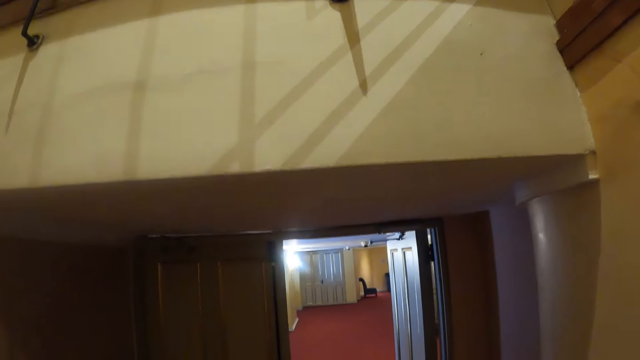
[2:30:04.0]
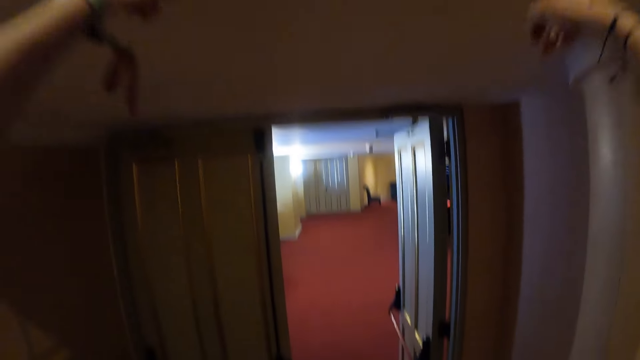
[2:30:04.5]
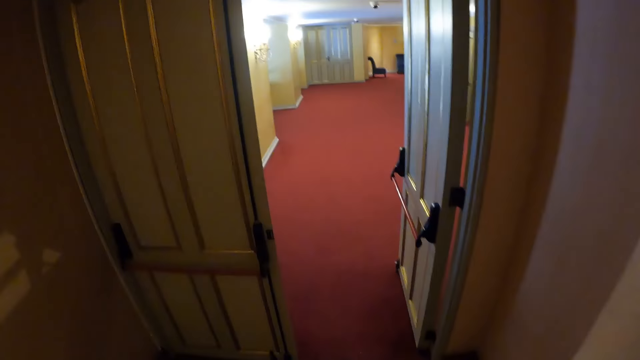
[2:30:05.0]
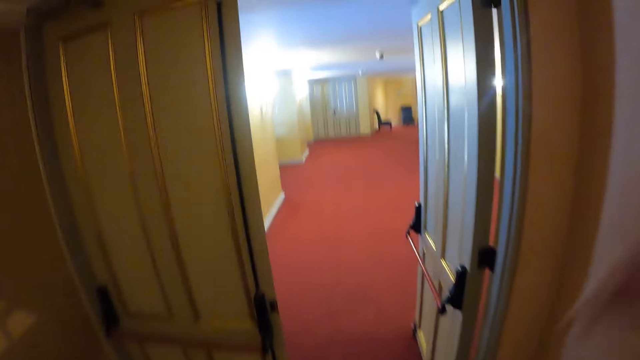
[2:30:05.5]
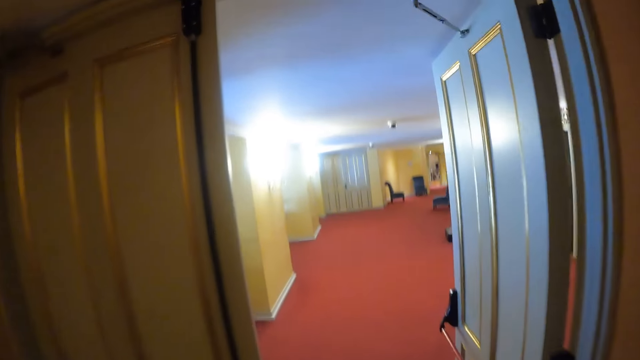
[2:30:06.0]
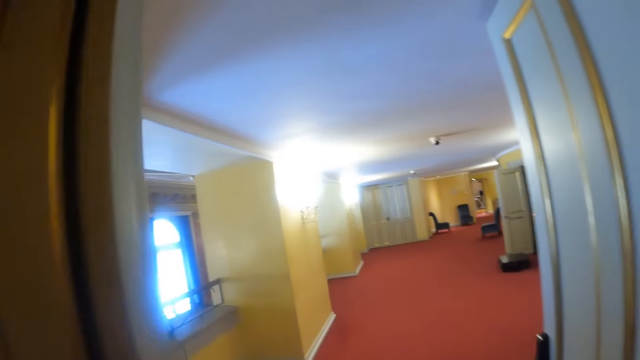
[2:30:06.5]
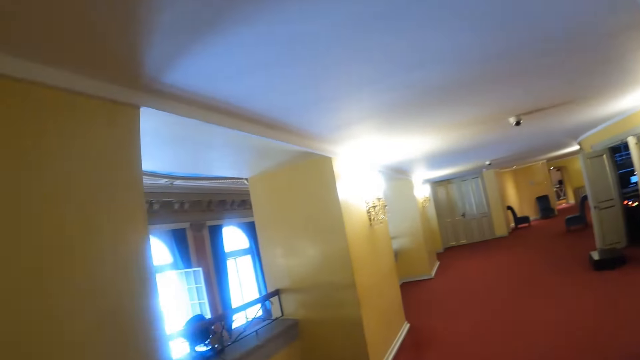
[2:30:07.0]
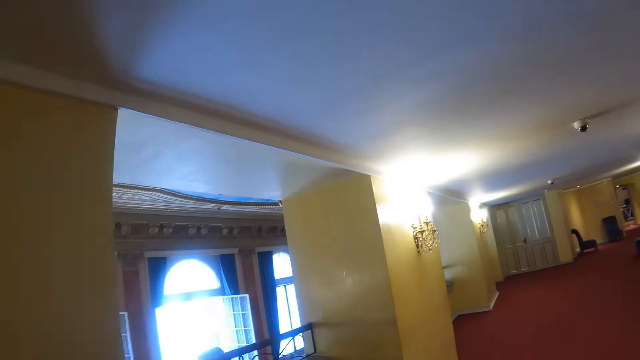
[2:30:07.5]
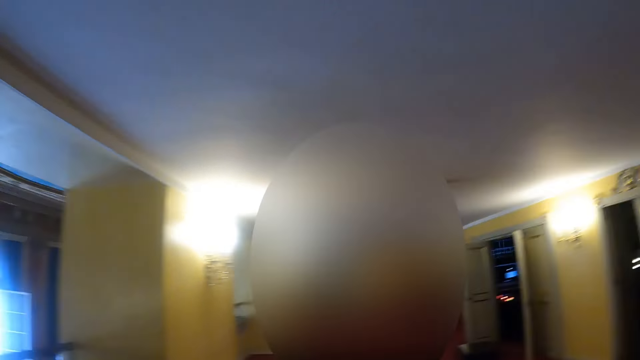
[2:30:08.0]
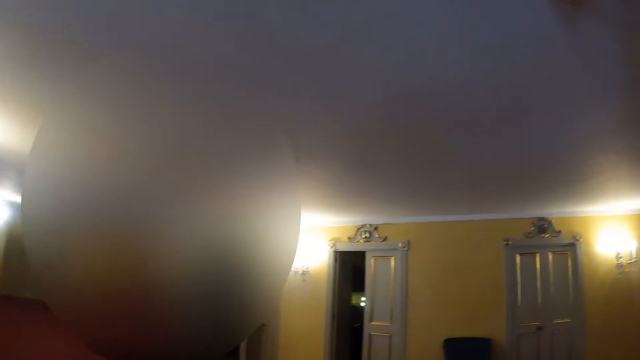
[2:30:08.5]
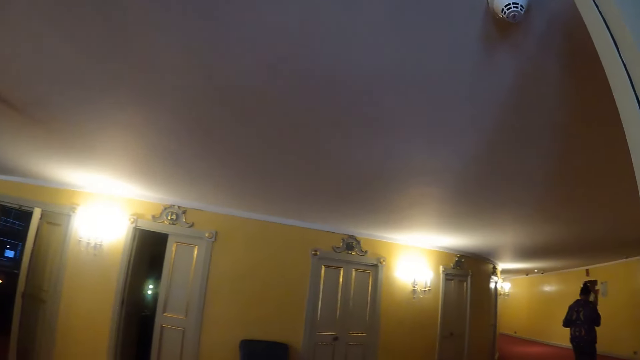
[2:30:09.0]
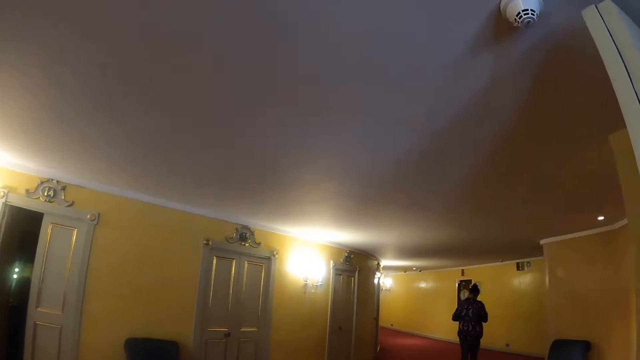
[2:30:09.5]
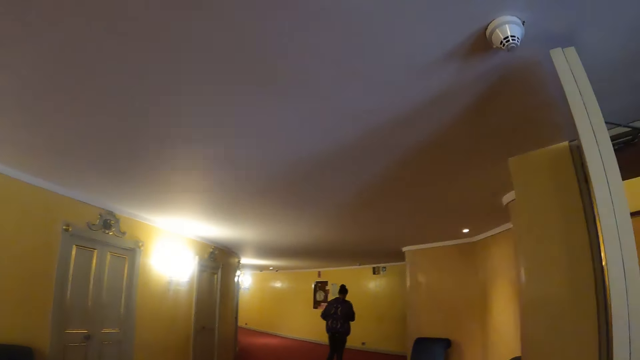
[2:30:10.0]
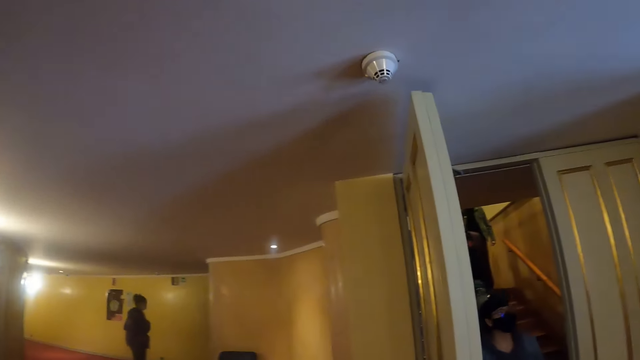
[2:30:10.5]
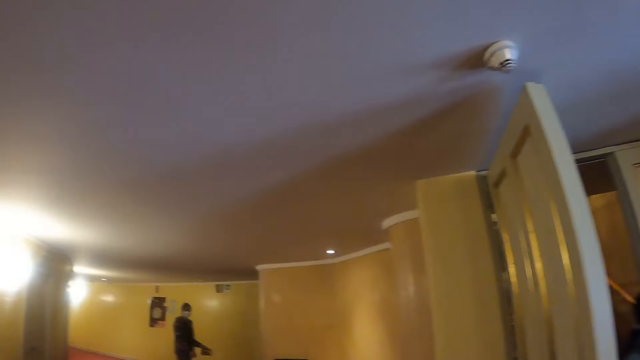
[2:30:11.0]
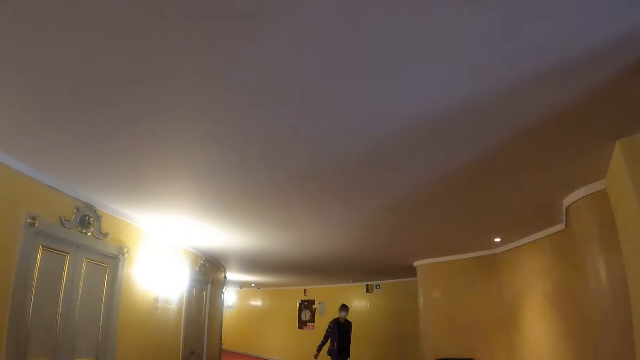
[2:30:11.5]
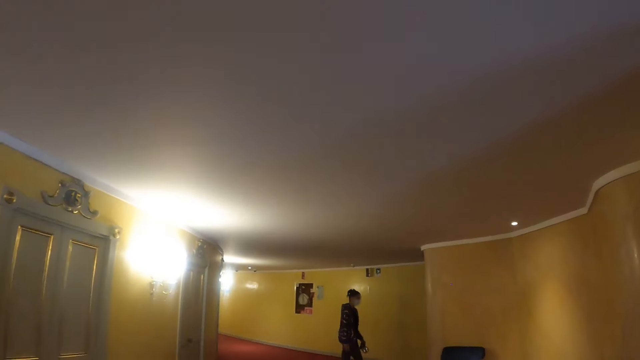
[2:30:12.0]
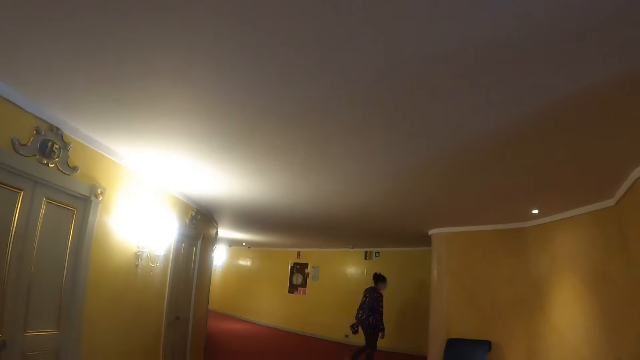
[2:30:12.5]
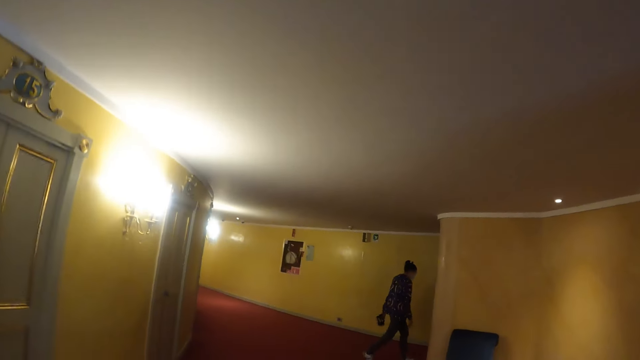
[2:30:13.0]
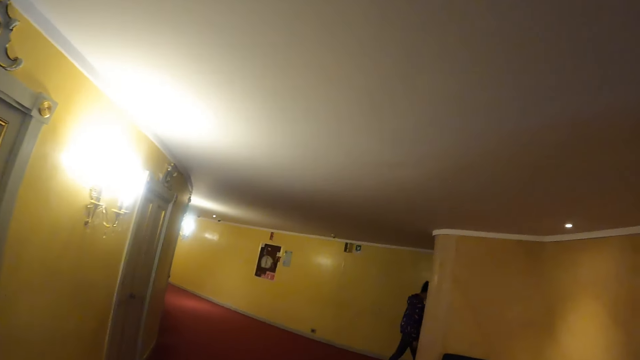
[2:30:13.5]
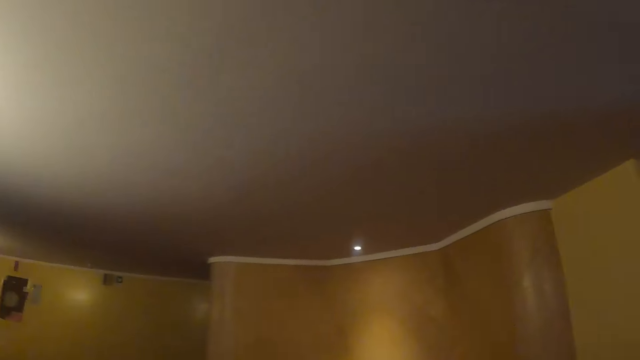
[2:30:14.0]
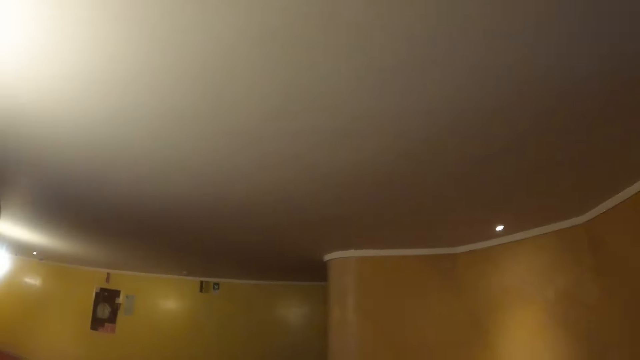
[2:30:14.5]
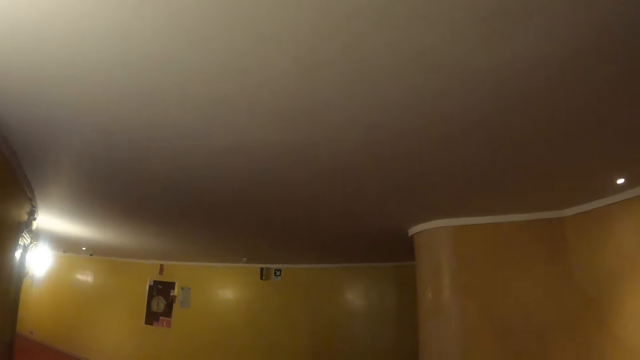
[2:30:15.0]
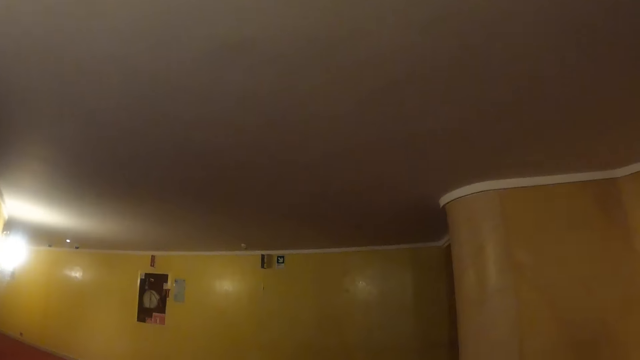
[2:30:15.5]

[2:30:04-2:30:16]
The camera wearer lifts both hands, walks down the stairs, and drops both hands. They walk around.

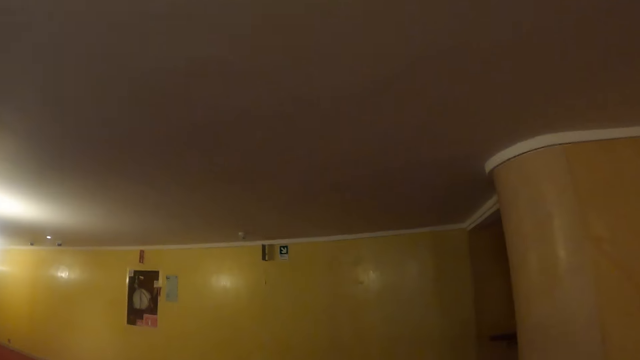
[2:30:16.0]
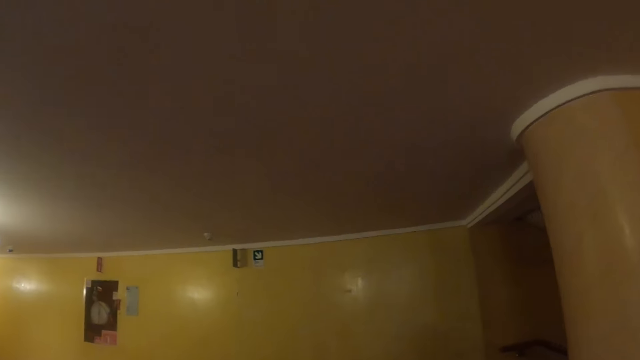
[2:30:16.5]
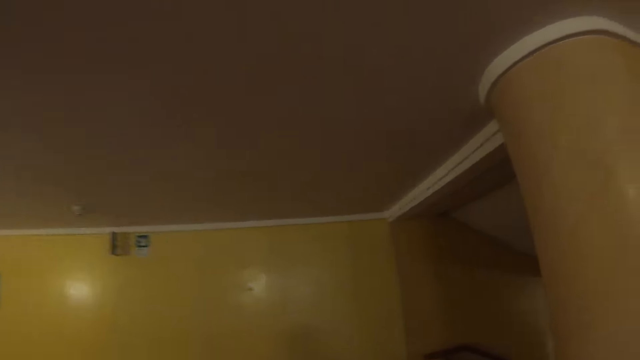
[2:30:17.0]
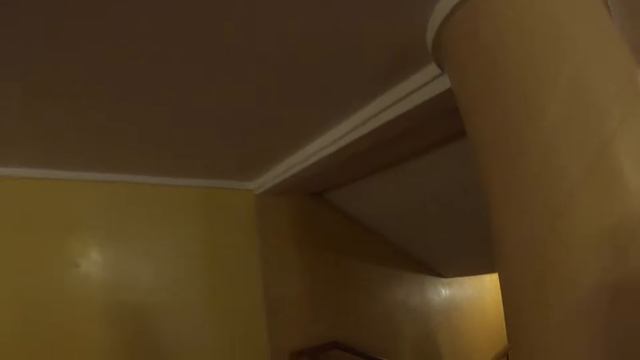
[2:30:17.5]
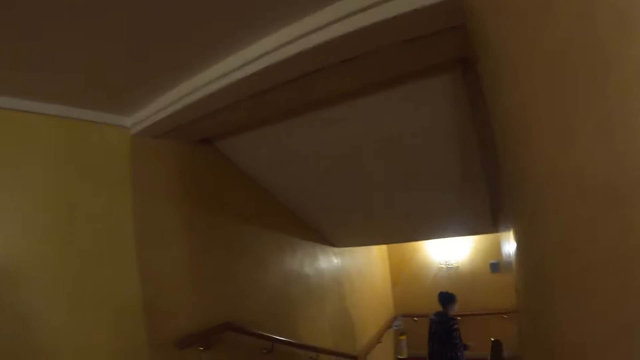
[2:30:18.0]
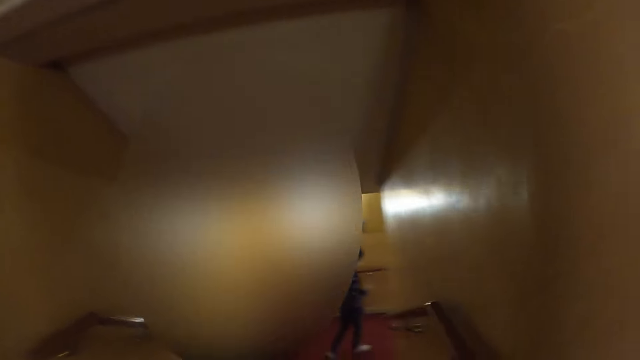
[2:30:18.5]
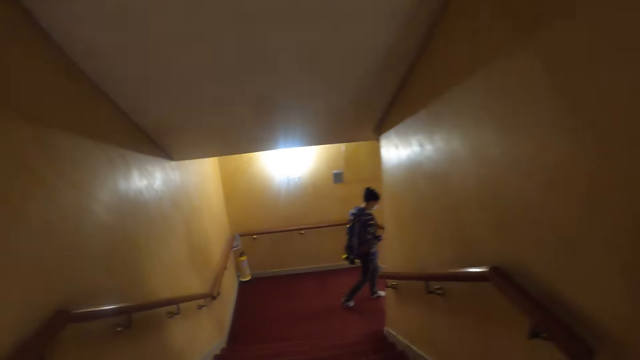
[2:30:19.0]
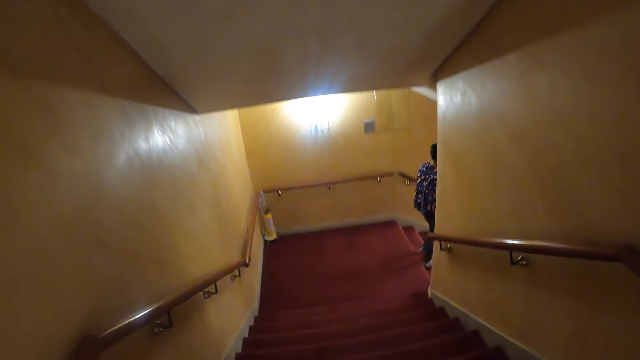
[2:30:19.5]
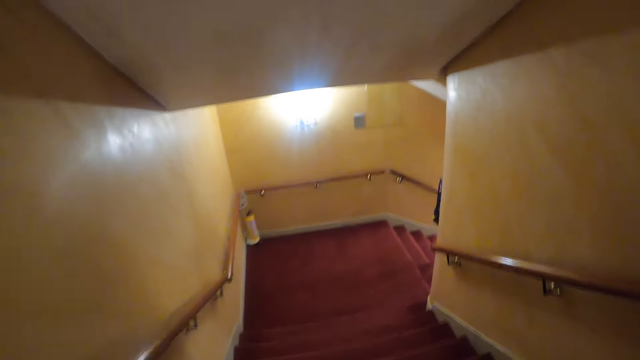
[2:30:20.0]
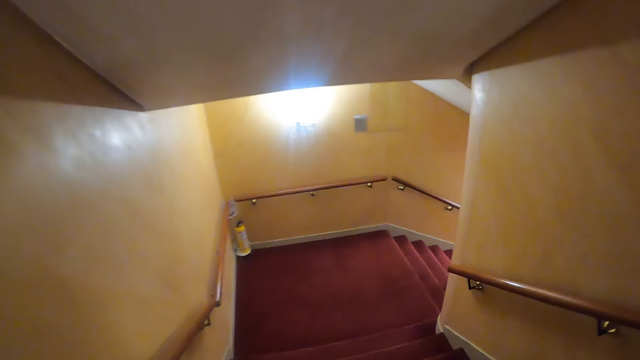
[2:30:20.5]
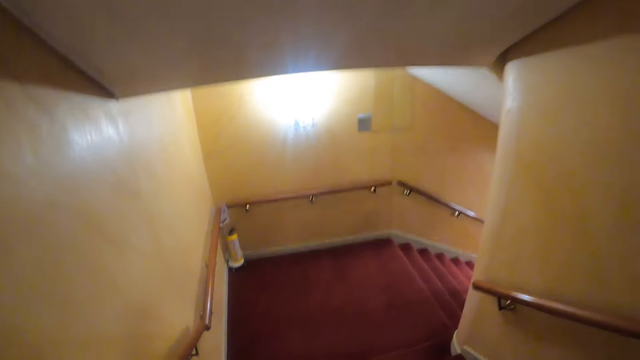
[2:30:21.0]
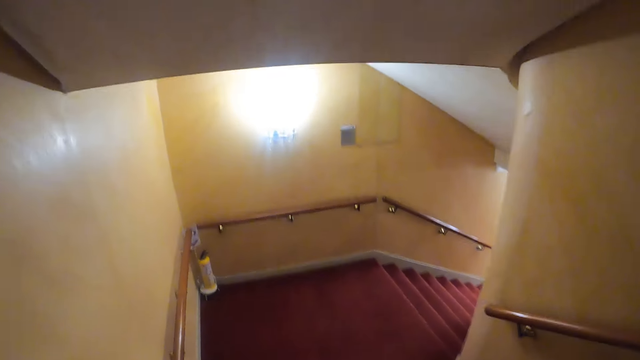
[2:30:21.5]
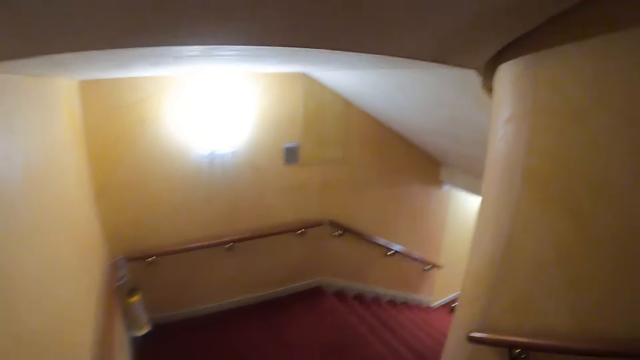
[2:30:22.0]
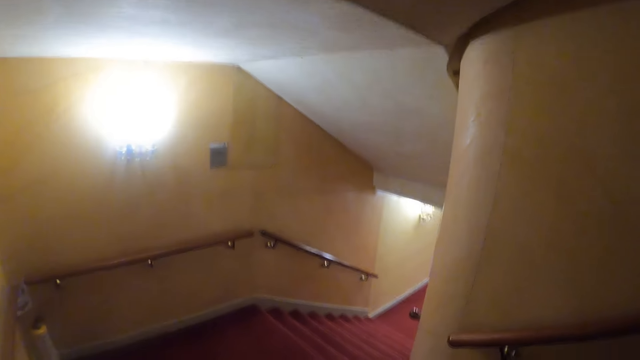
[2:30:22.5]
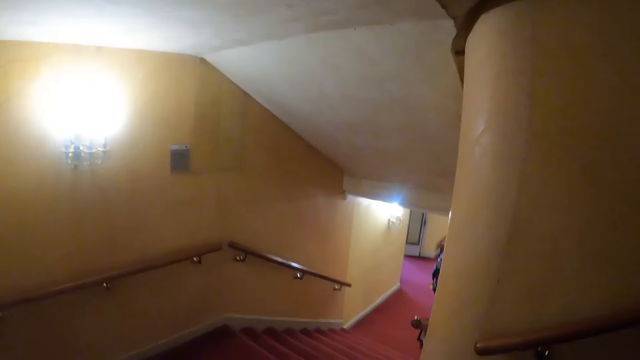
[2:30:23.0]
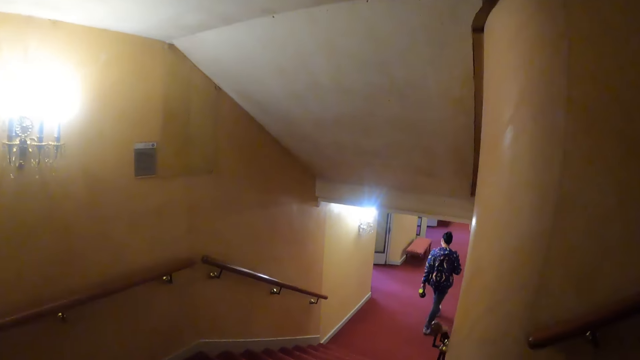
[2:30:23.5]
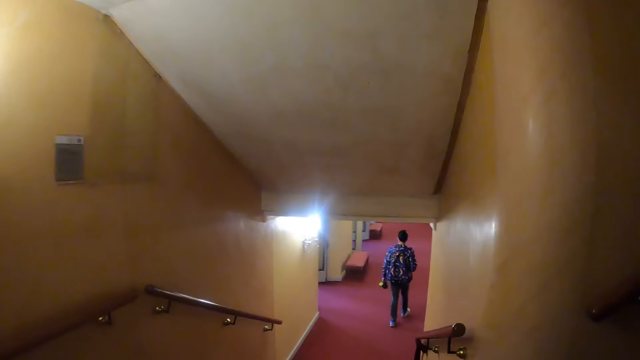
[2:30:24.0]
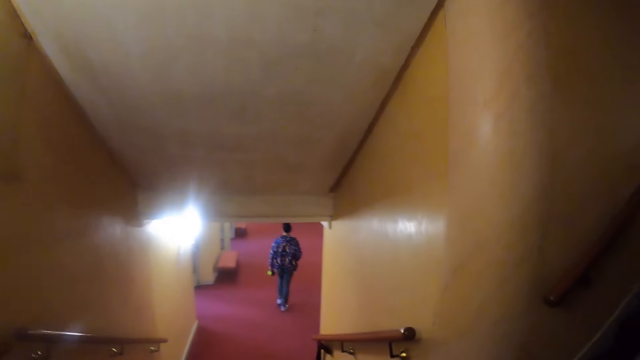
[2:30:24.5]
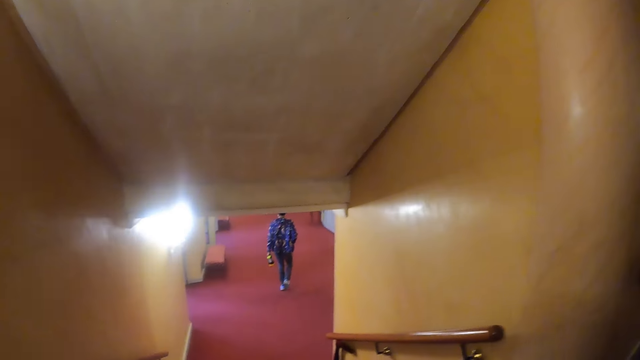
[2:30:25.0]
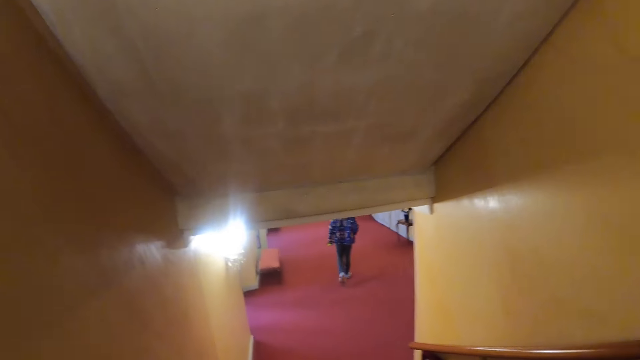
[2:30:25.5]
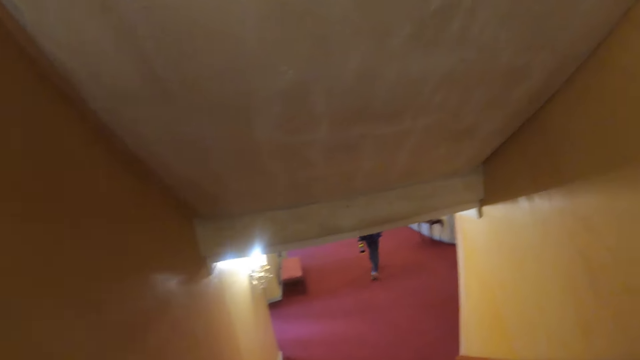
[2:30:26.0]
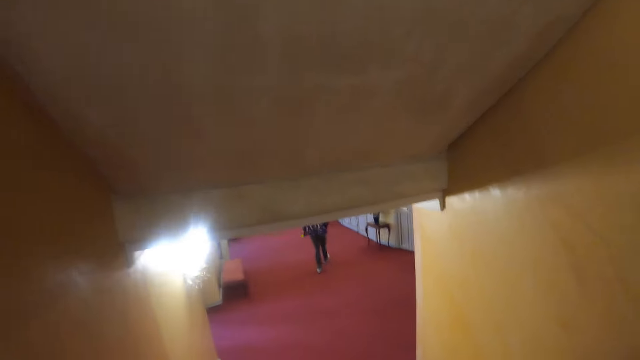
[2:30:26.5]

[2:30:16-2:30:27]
The camera wearer walks down the stairs.
